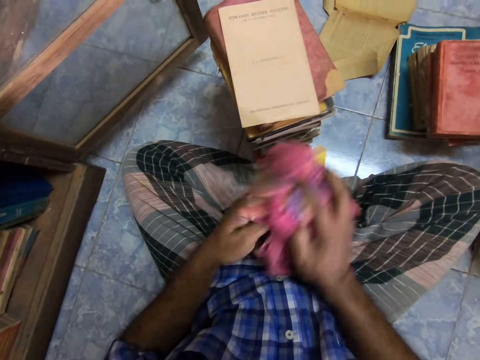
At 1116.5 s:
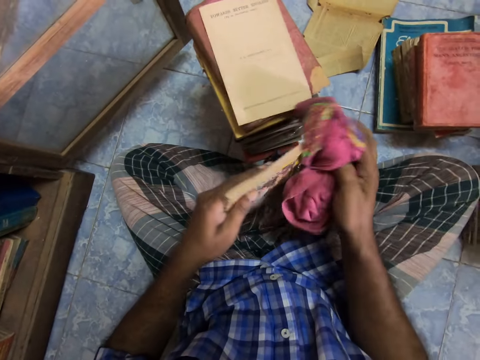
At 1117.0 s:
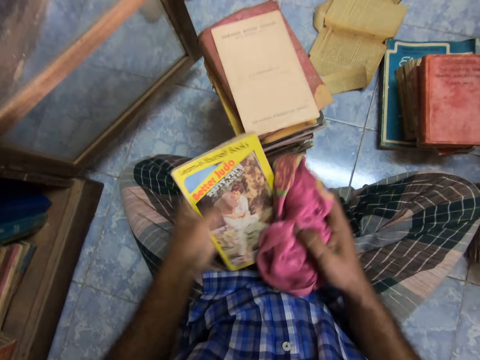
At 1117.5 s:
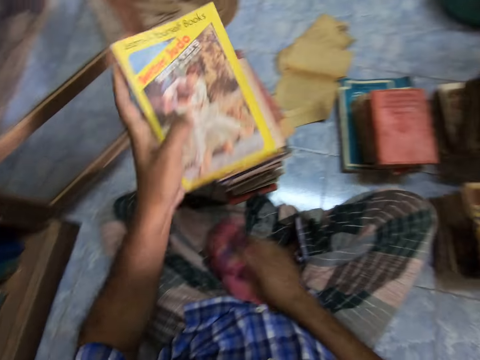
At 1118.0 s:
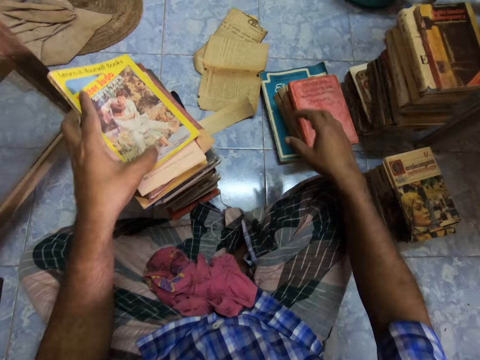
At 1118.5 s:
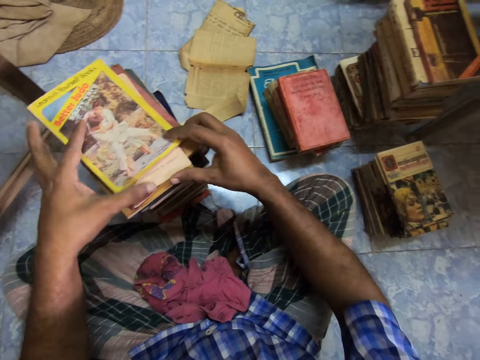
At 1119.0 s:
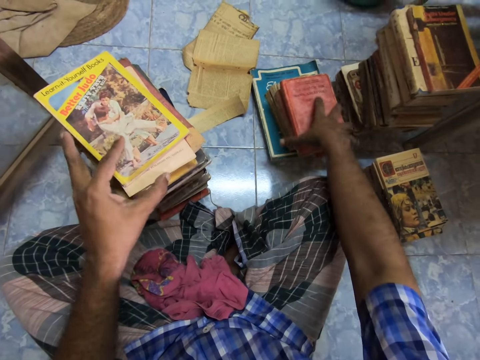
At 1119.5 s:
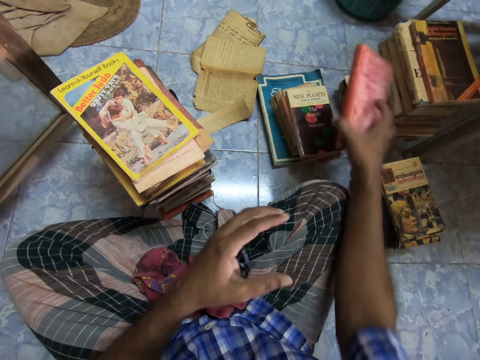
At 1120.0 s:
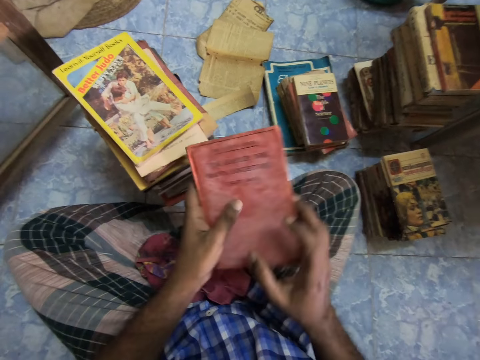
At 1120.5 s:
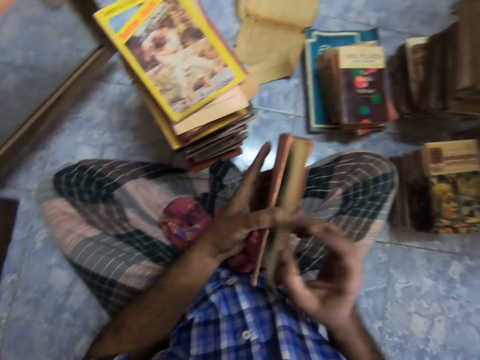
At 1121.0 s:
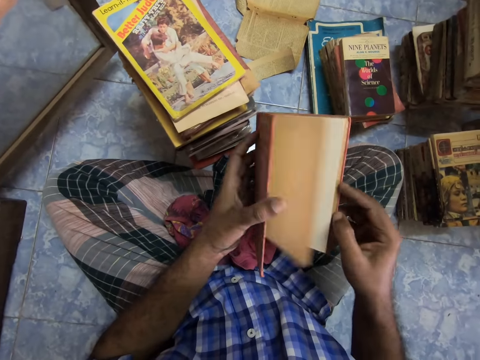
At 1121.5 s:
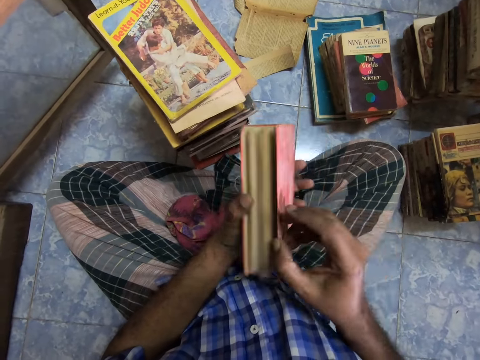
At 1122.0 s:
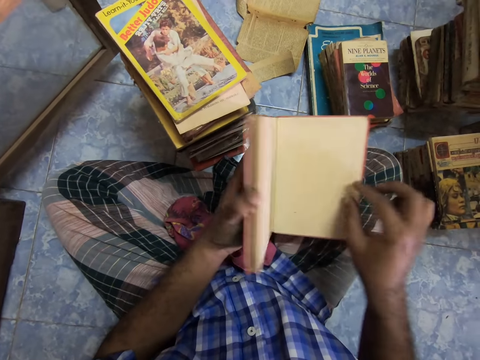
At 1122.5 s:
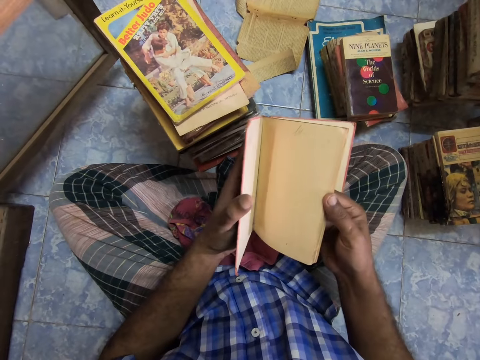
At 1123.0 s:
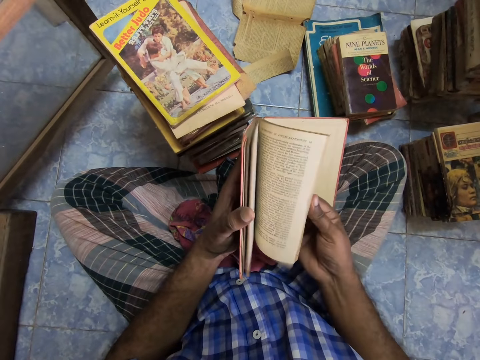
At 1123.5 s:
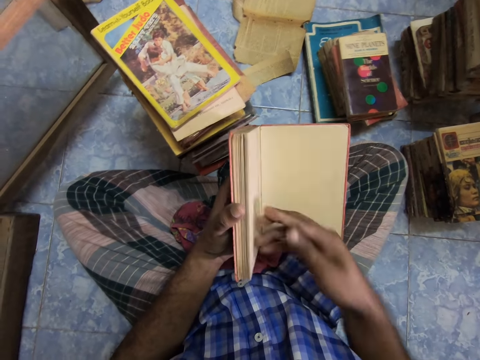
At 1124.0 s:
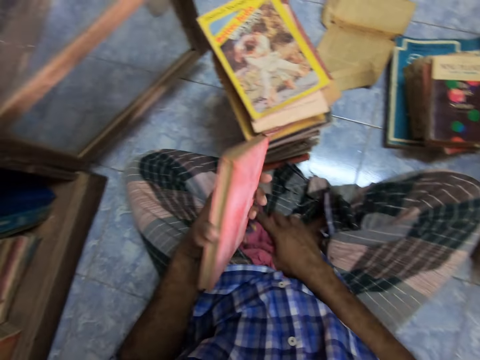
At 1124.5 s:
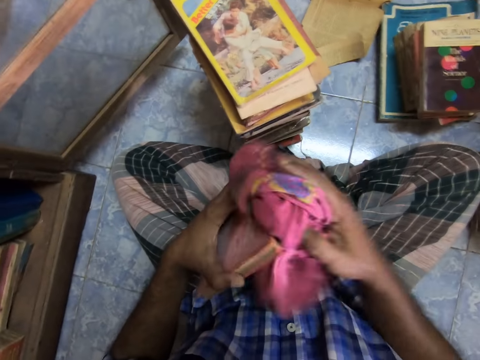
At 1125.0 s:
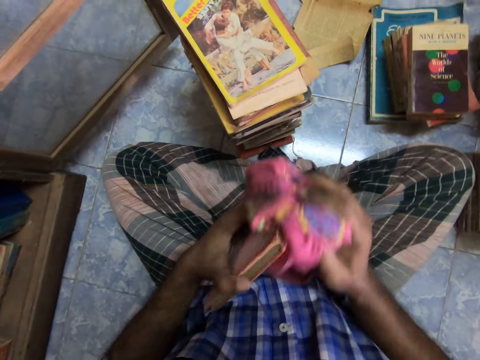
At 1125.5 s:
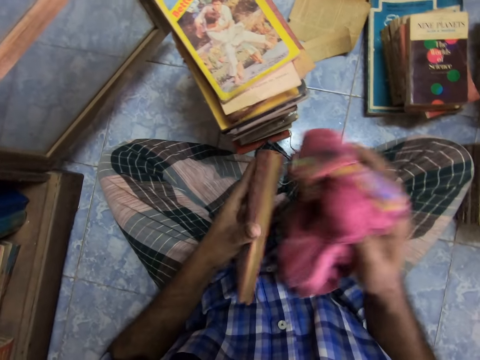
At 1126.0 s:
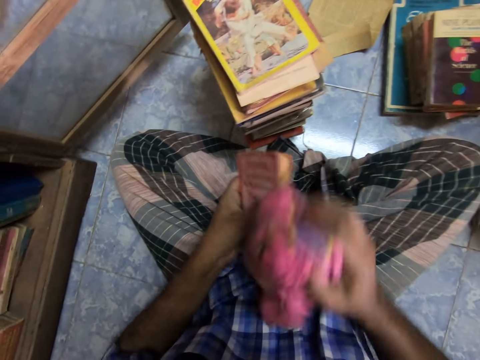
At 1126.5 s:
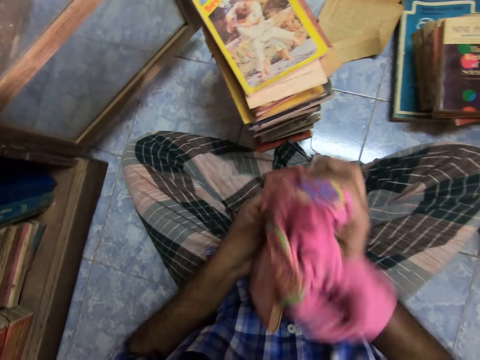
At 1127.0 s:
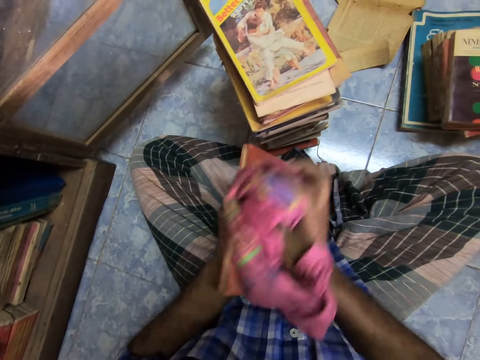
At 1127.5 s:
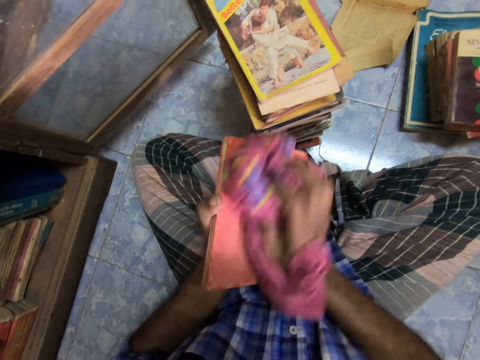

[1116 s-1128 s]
The camera wearer drops the cloth. They place the book on other books. They hold the books. They pick up the book, check the book, adjust the book, and flip the pages. They pick up the cloth and wipe the book.

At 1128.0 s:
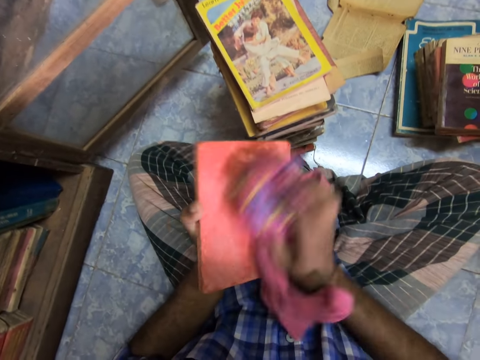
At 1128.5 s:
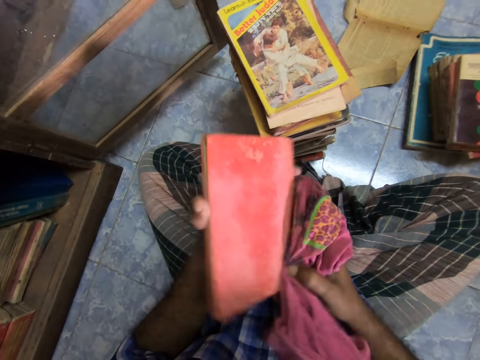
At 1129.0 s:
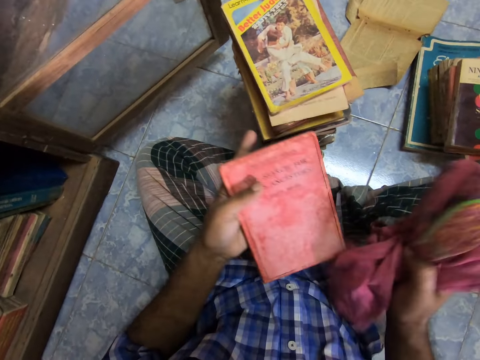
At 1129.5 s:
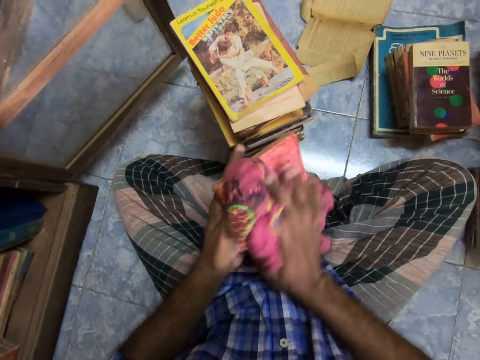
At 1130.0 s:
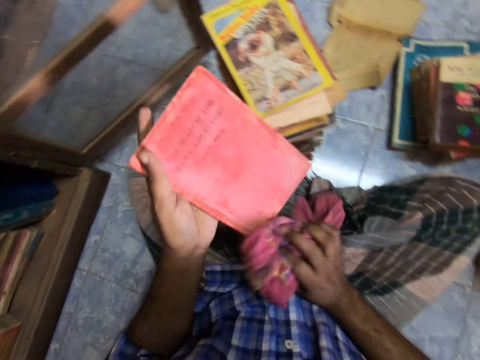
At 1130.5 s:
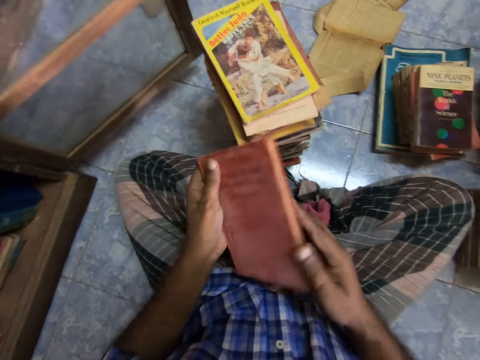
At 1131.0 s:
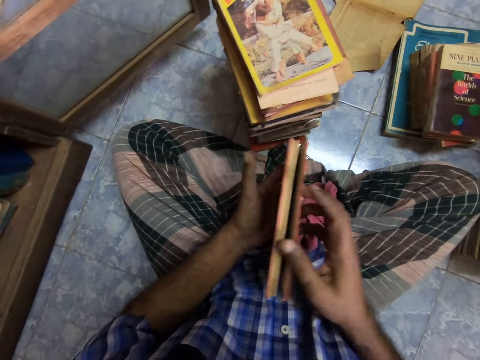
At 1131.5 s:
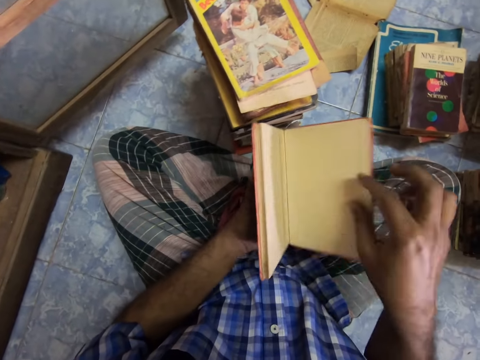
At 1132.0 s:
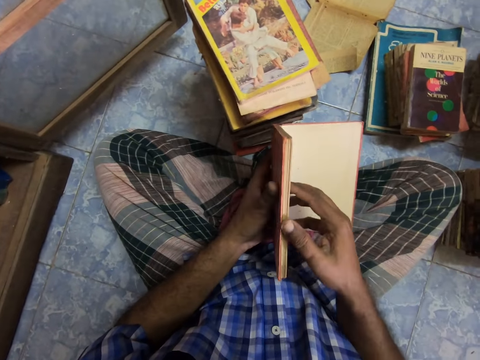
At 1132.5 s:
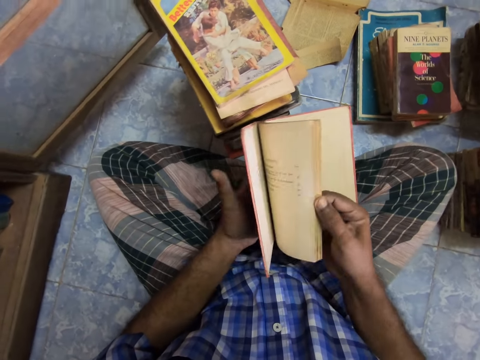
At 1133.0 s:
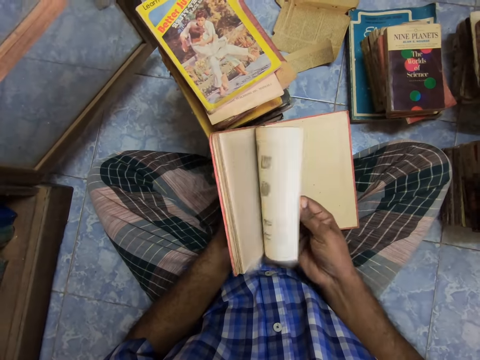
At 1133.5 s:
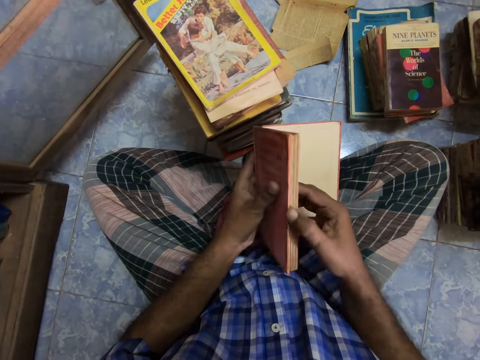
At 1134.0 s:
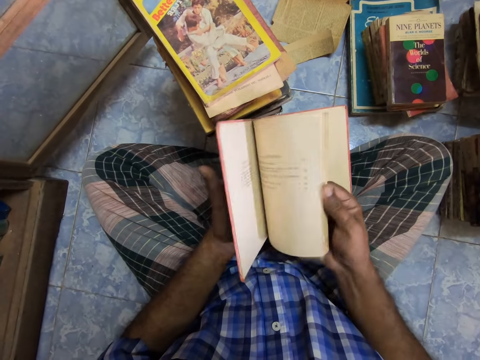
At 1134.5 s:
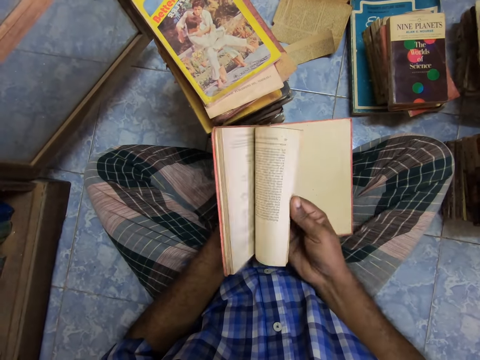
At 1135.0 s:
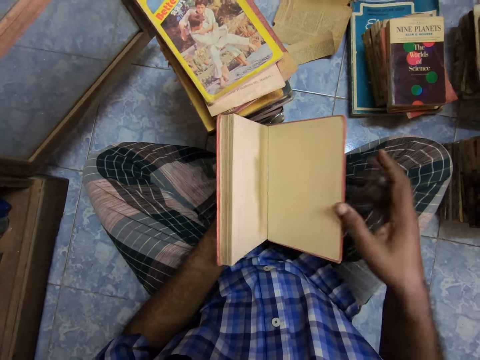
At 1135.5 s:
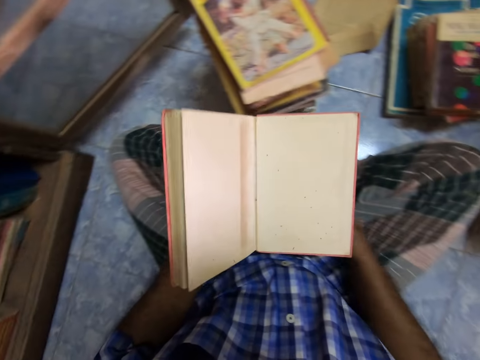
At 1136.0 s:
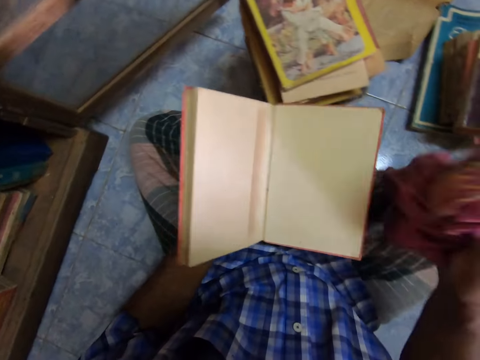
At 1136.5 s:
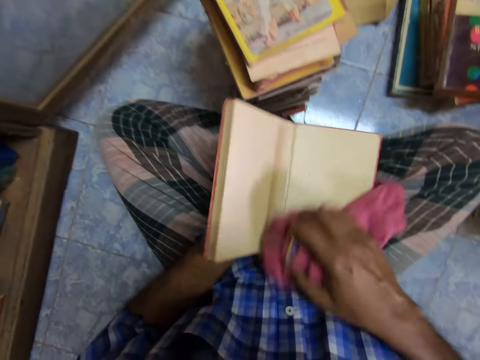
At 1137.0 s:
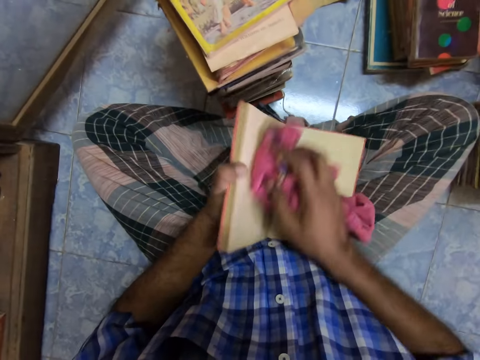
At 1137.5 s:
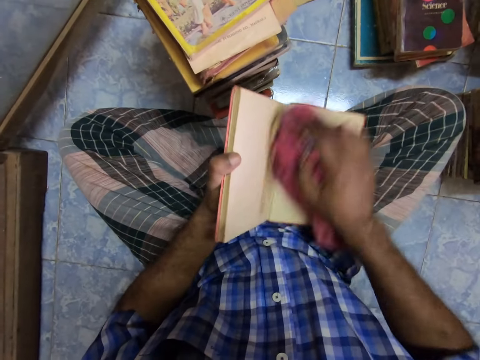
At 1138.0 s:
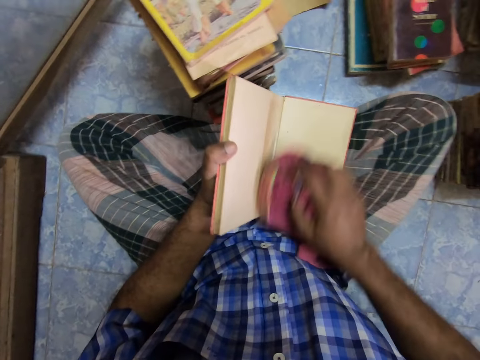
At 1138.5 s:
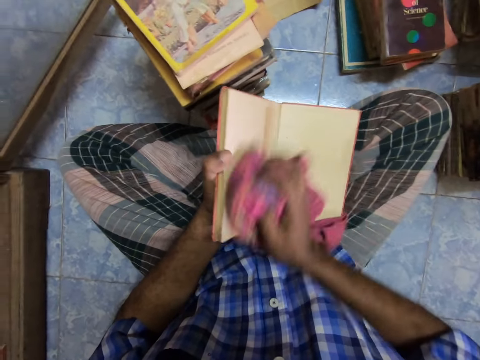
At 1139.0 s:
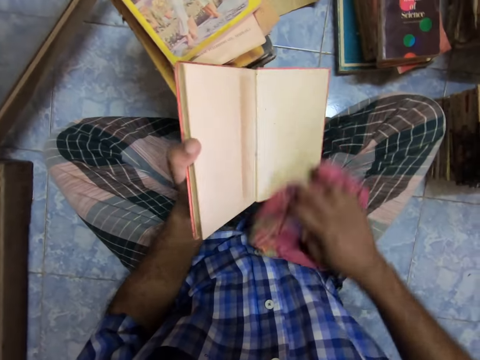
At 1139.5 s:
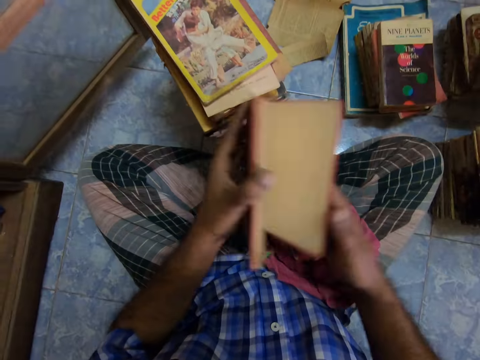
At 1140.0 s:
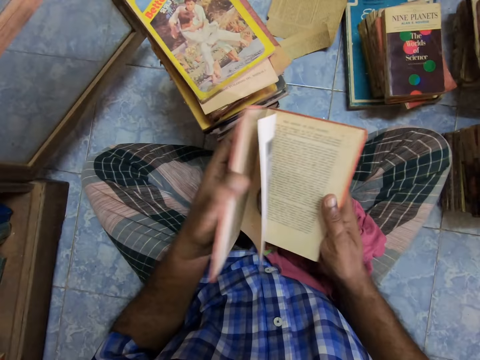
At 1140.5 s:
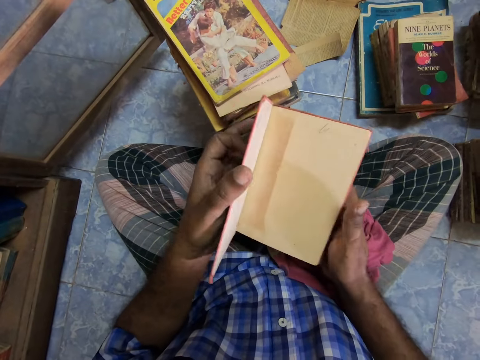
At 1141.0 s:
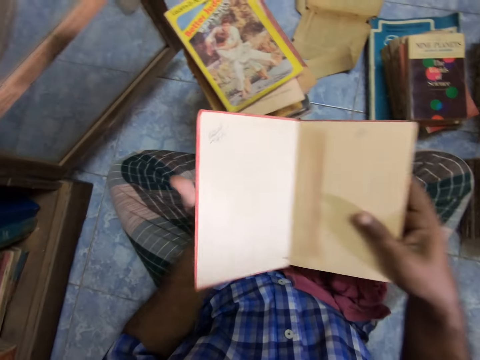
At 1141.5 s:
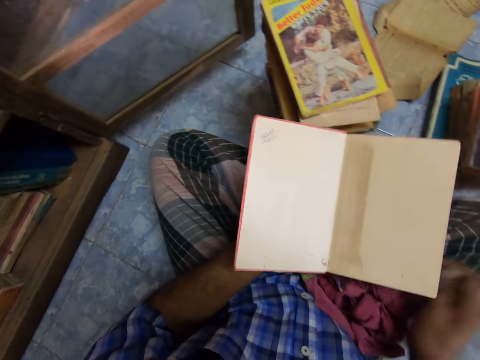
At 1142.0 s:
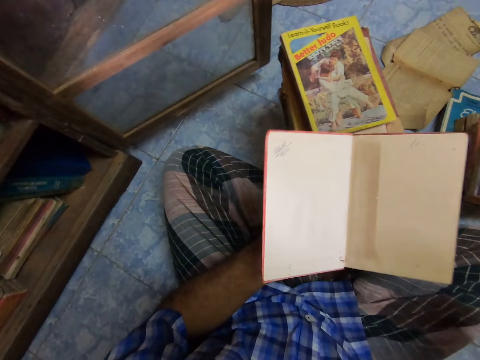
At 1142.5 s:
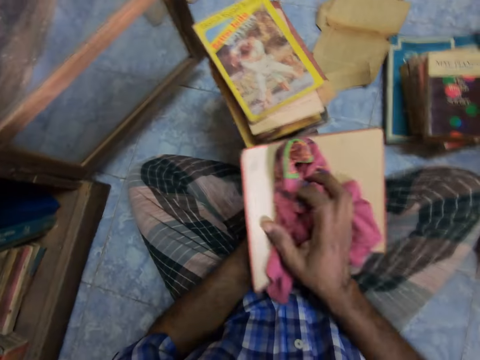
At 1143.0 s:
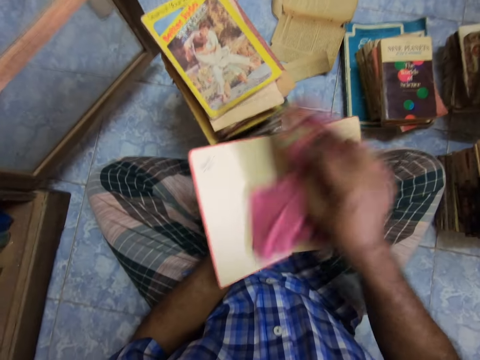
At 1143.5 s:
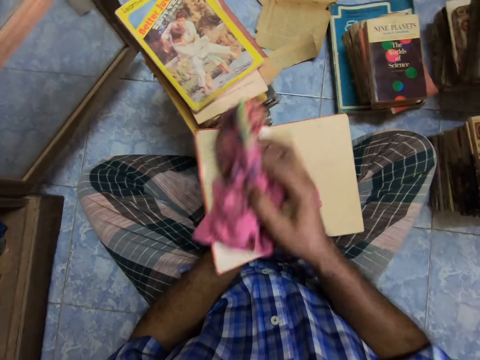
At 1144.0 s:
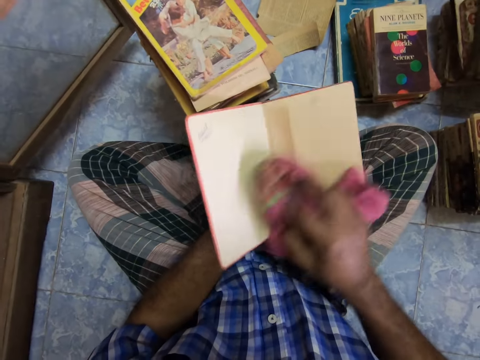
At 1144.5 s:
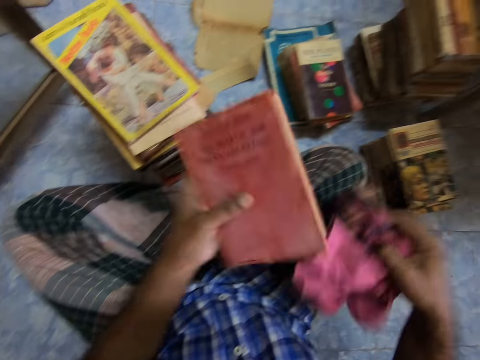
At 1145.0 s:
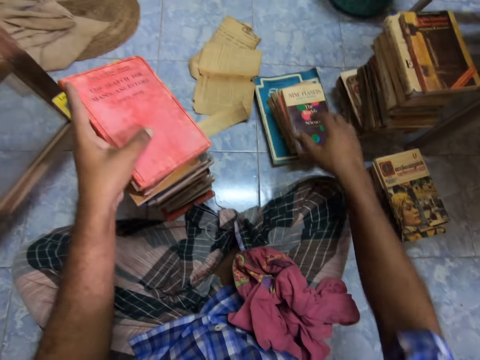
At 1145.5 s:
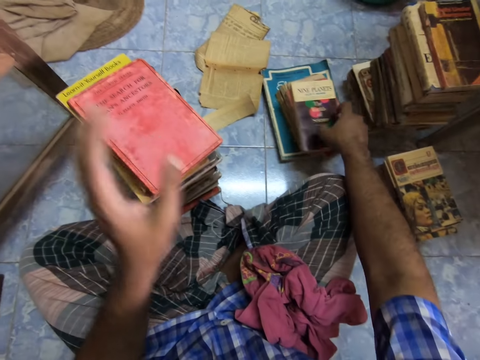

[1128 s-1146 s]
The camera wearer drops the cloth. They adjust the book and flip the pages. They pick up the cloth and wipe the book. They drop the cloth. They adjust the book and flip the pages. They pick up the cloth and wipe the book. They close the book and drop the cloth. They place the book on the other book. They pick up the book.
